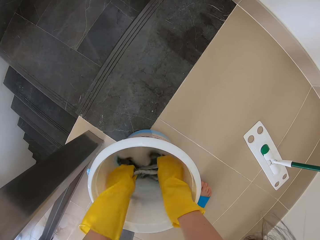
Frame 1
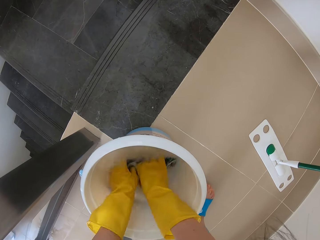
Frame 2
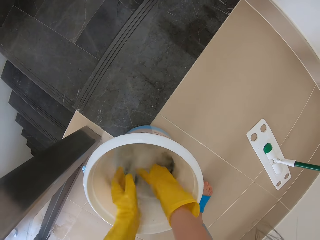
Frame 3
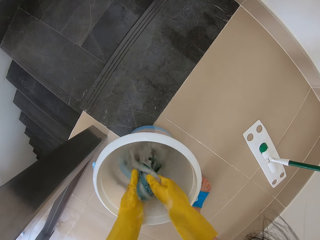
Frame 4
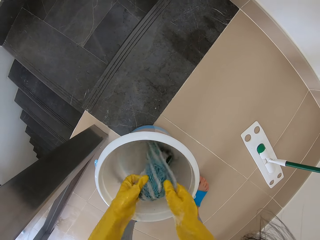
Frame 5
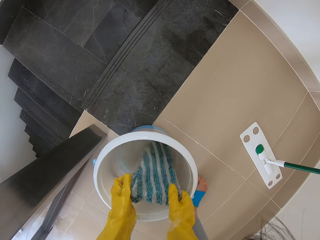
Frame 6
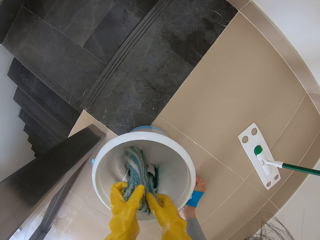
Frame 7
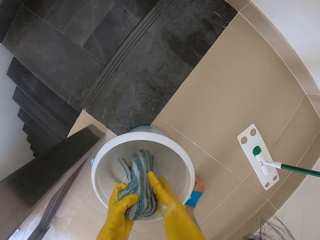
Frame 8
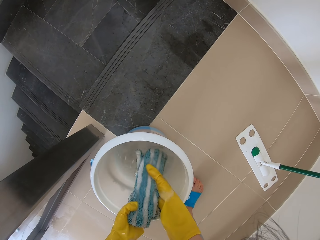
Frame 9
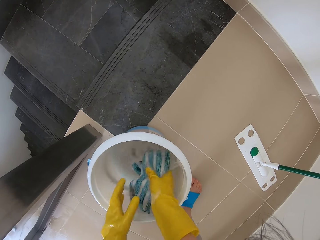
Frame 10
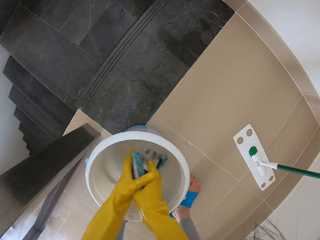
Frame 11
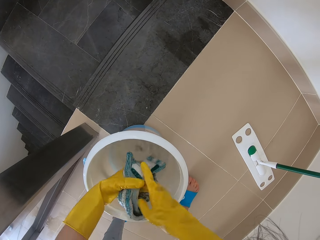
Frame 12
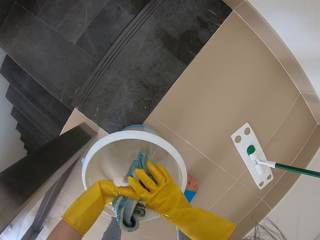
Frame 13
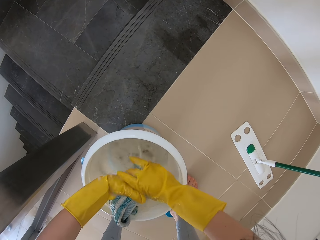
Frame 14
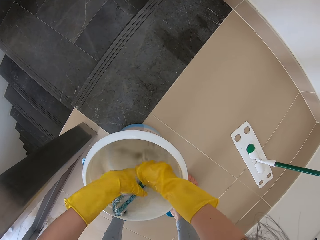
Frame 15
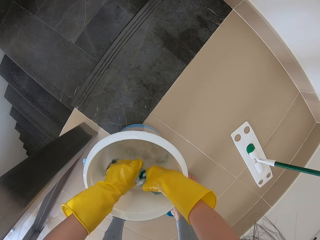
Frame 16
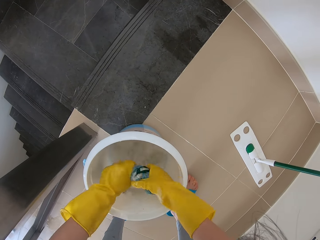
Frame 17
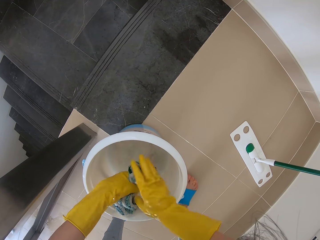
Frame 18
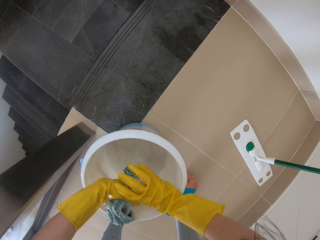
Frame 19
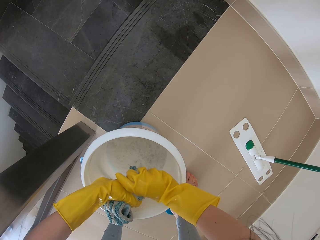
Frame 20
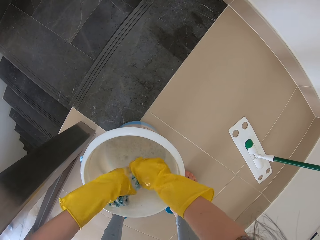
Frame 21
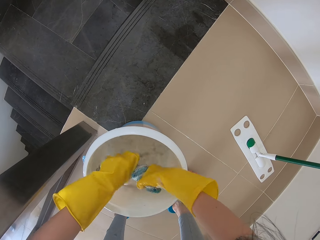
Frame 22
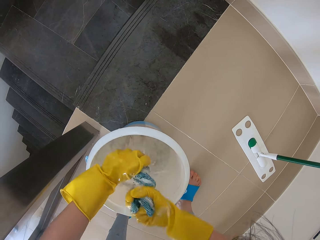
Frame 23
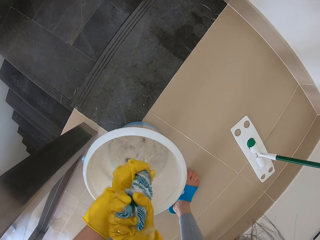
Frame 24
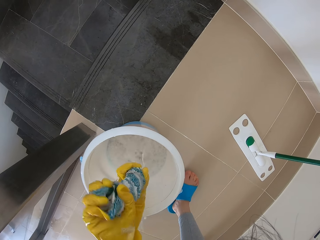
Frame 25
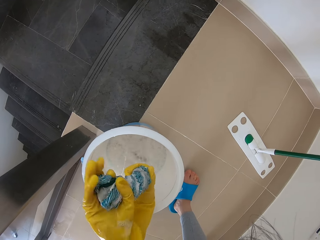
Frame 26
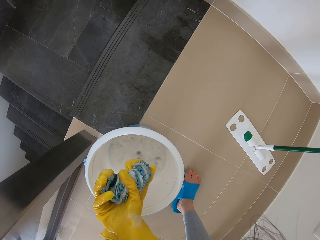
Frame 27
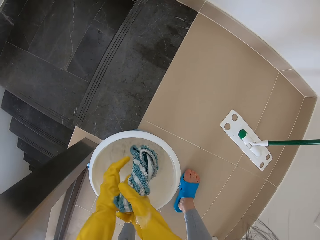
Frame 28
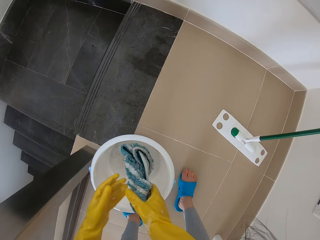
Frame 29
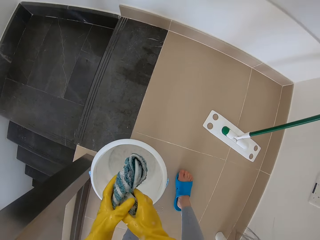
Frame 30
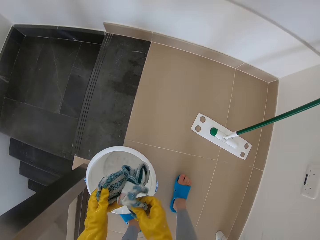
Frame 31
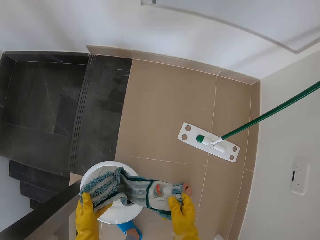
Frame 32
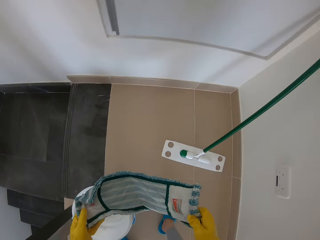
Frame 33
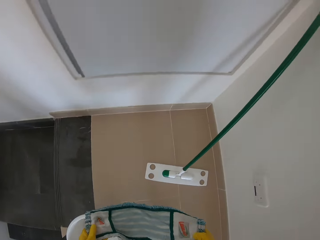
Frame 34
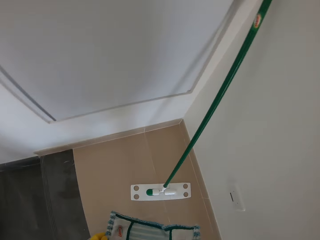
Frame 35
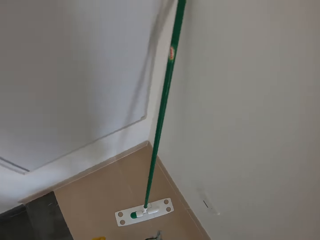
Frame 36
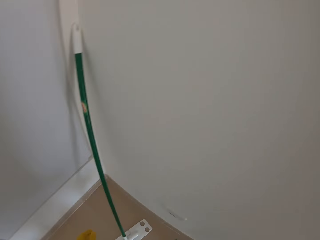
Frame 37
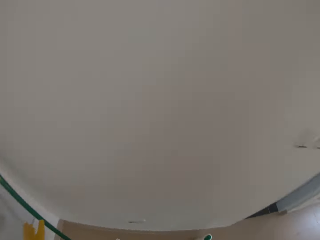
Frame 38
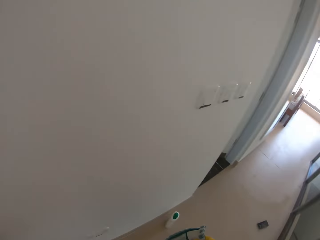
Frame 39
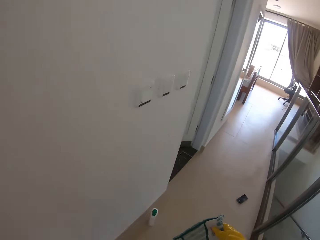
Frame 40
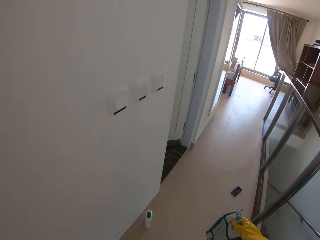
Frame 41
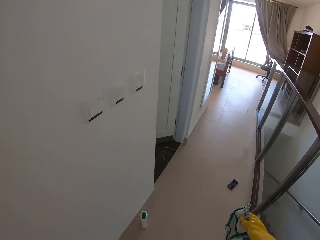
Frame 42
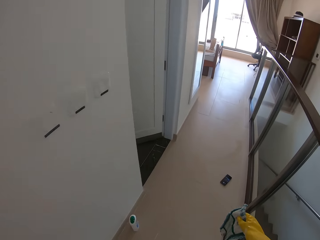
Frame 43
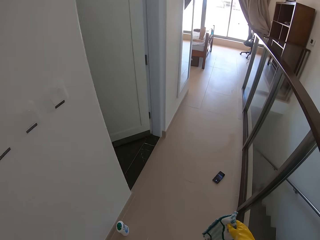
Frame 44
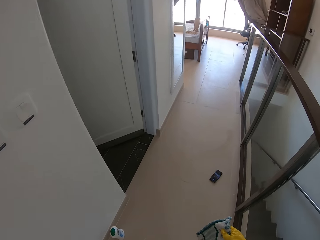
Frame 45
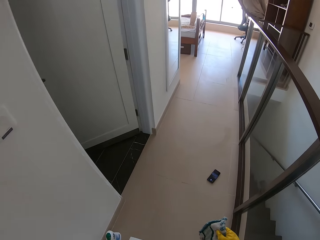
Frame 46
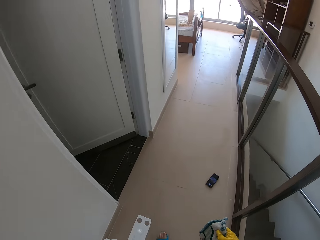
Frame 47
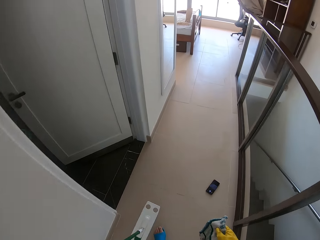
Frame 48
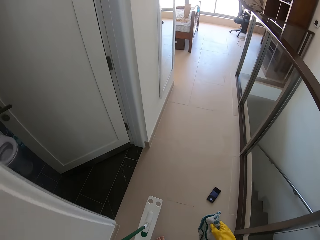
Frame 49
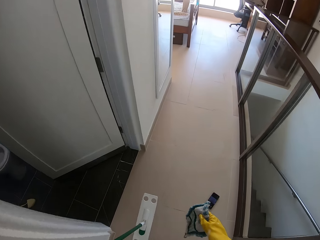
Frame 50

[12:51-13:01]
The camera wearer washes the cloth. They dry the water on the mop.

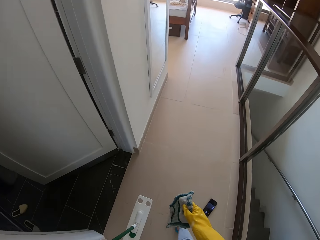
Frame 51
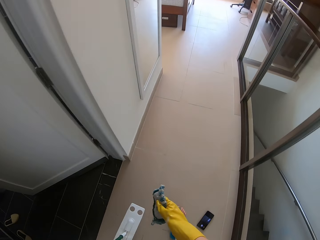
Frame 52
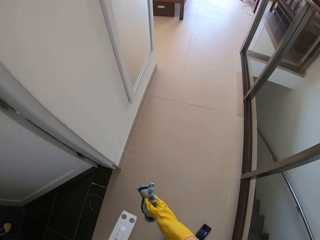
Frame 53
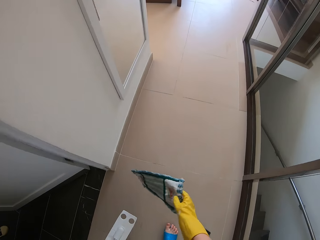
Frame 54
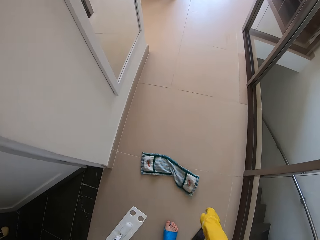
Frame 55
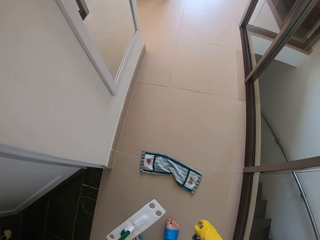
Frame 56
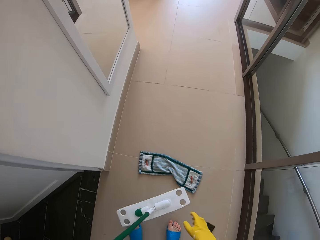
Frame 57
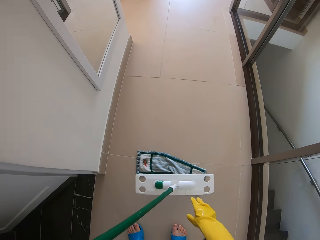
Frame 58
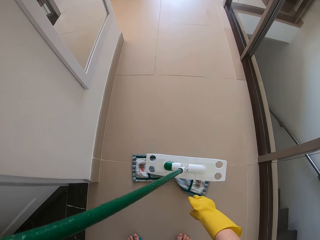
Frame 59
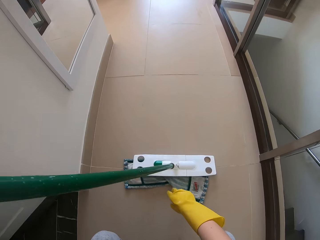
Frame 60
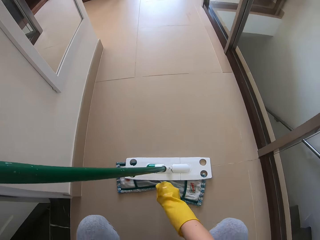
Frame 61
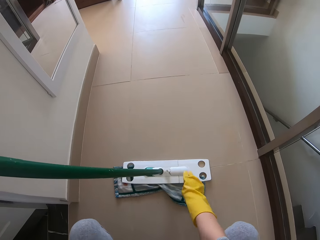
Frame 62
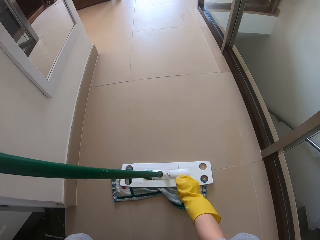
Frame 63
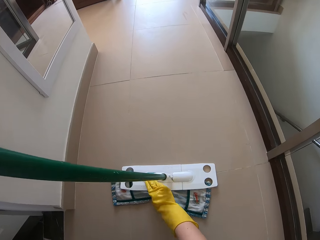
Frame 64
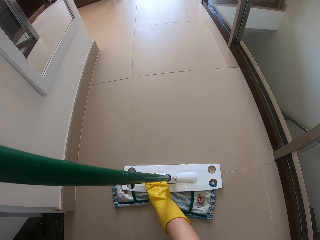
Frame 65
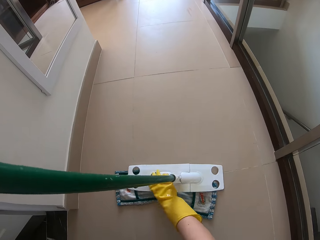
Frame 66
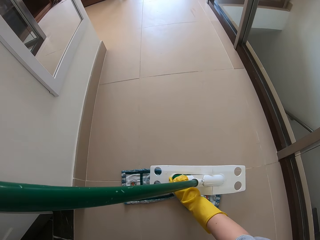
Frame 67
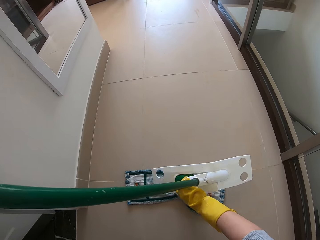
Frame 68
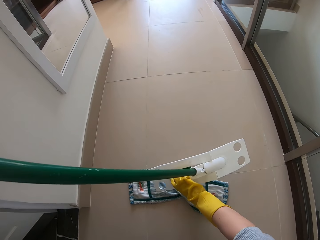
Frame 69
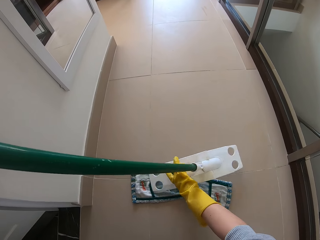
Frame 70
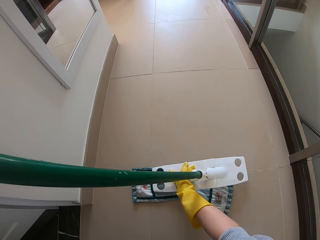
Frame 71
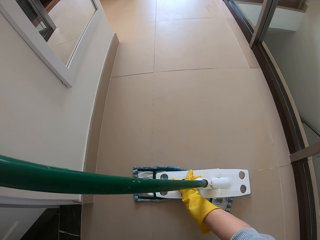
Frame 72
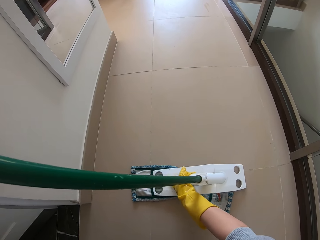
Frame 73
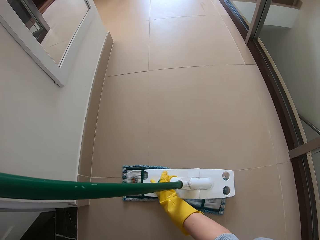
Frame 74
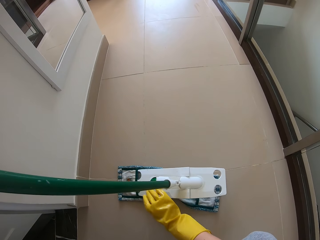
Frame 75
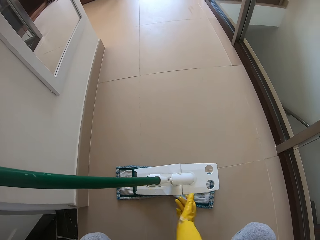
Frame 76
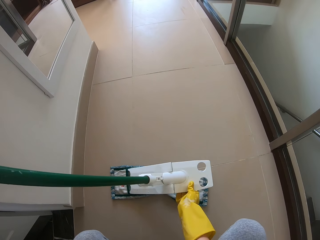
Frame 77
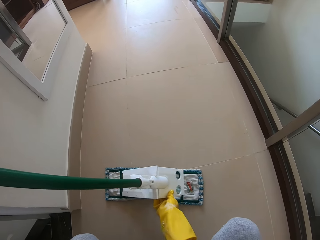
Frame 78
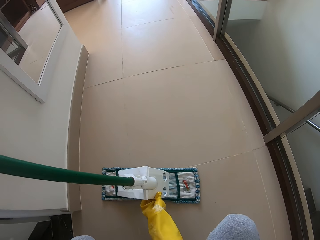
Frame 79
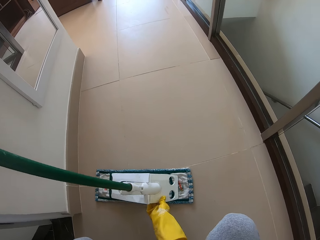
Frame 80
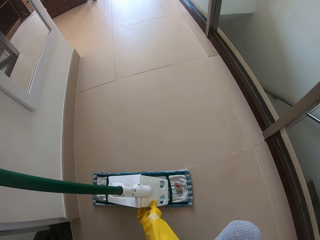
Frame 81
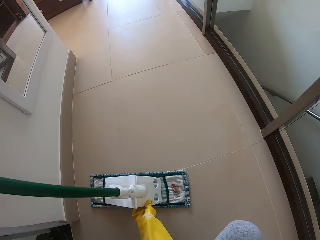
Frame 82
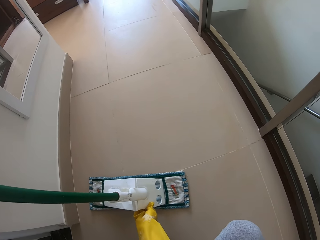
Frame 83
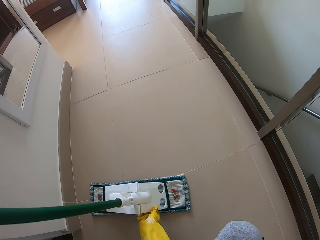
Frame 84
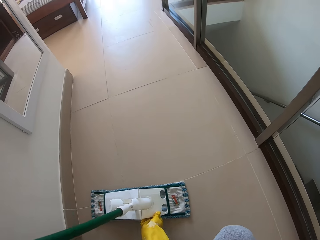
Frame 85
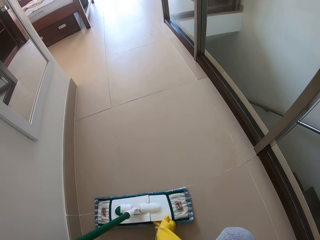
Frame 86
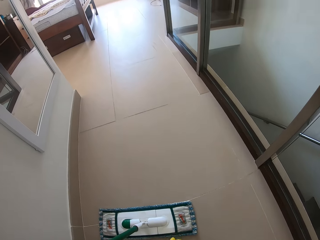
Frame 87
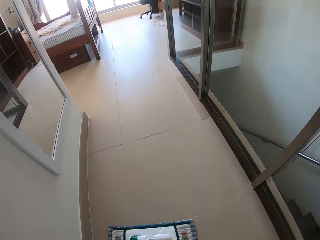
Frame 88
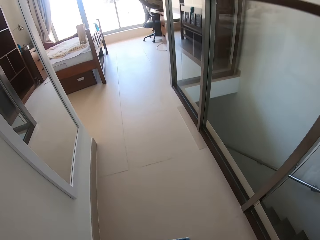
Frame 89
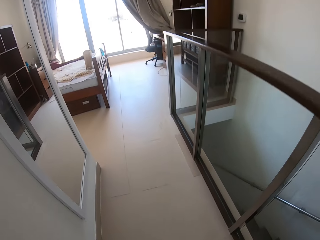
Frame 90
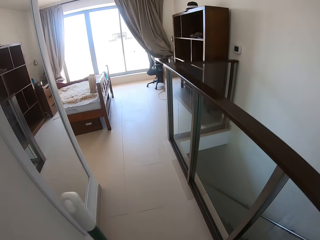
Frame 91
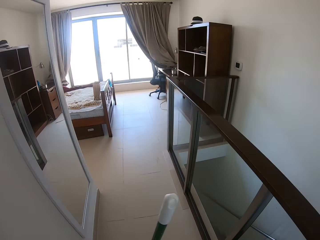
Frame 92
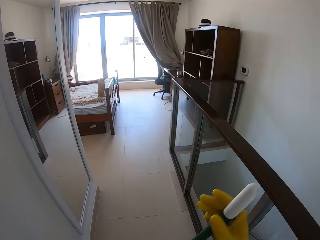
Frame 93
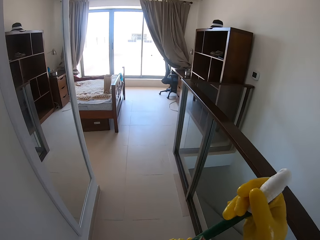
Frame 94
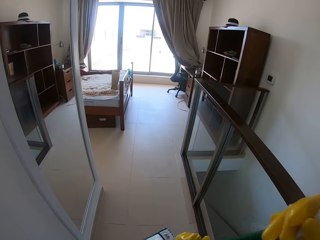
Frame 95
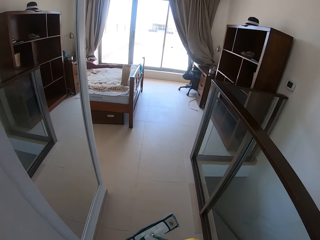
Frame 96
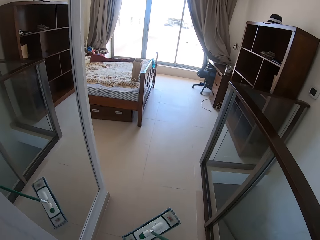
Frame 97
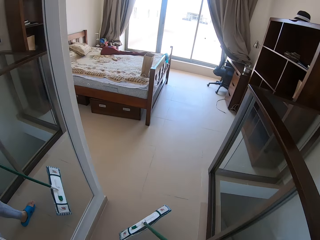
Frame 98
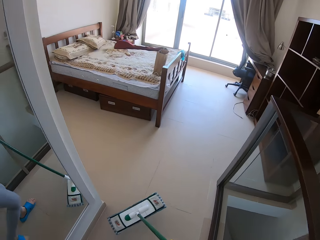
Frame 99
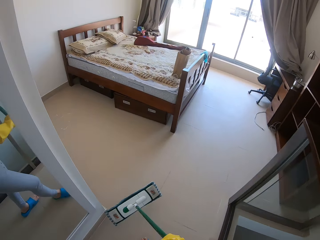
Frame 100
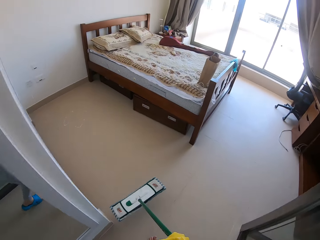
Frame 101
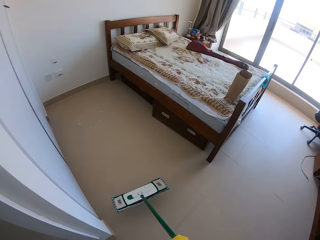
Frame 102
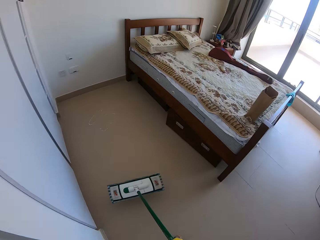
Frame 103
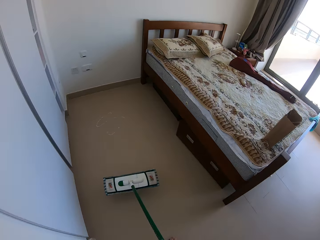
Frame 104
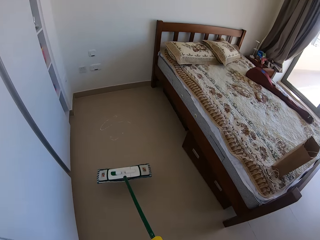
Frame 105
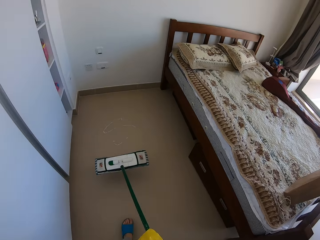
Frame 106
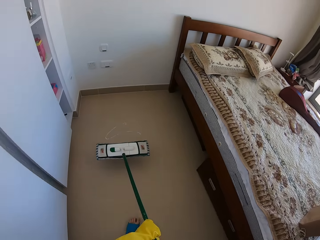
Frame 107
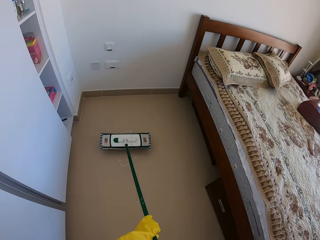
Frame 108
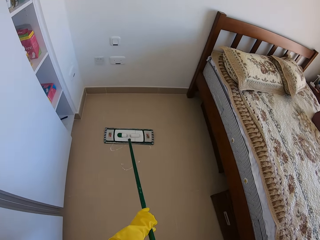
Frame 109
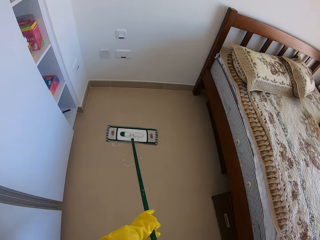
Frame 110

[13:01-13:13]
The camera wearer puts the mop on the floor. They fix the push broom. They put the handle on the mop. They swipe the floor.
